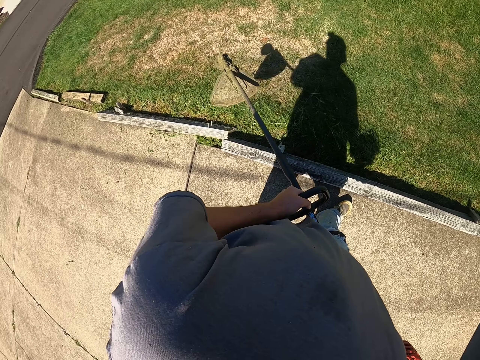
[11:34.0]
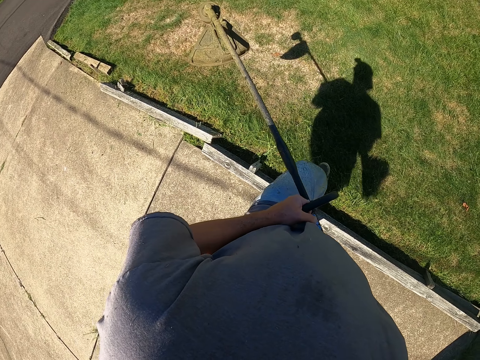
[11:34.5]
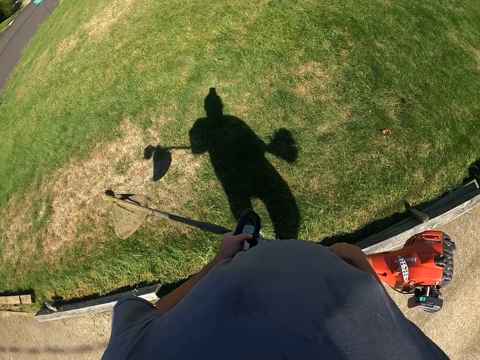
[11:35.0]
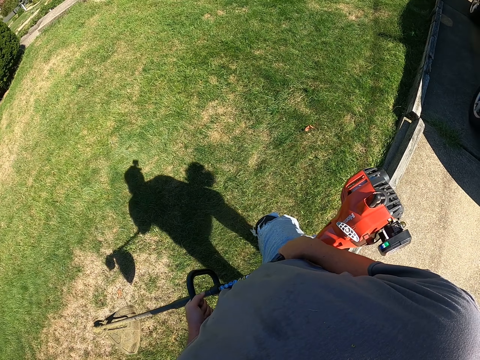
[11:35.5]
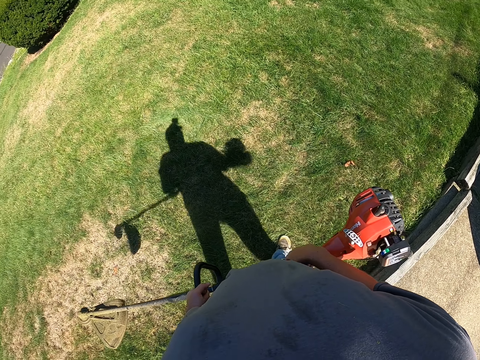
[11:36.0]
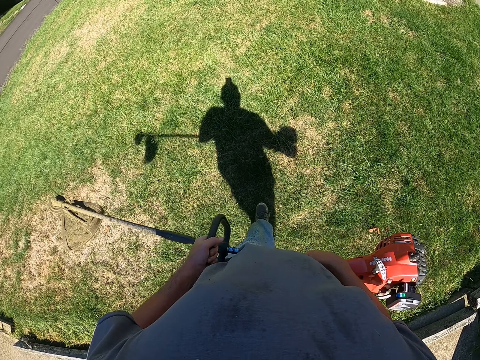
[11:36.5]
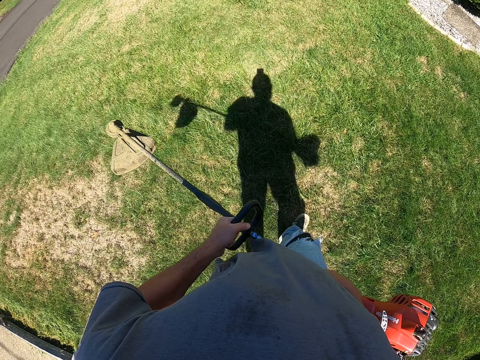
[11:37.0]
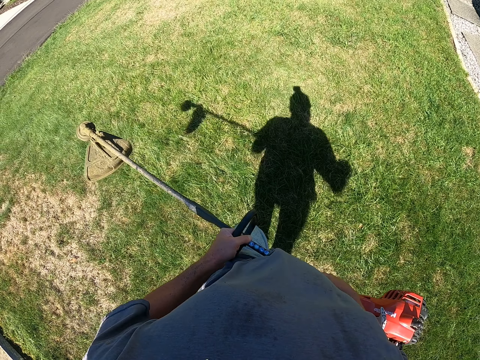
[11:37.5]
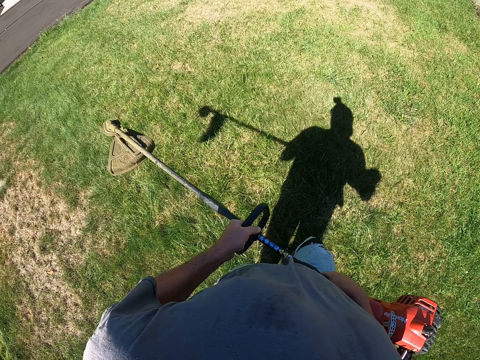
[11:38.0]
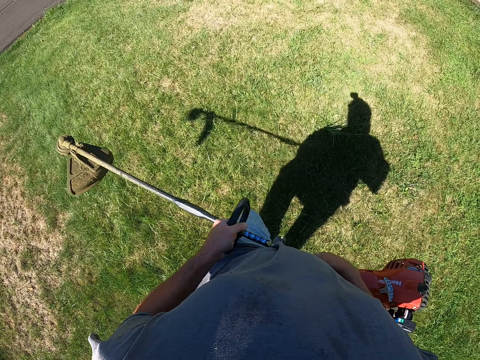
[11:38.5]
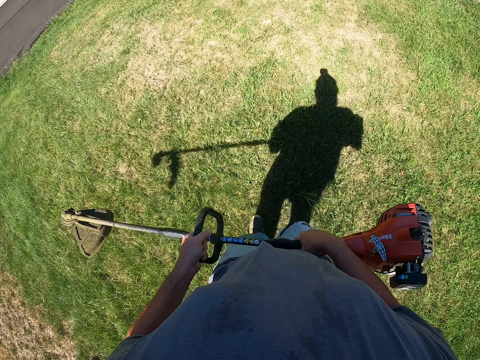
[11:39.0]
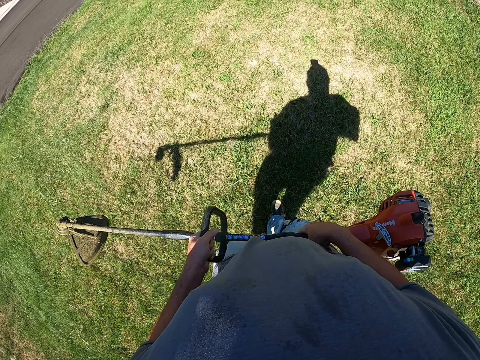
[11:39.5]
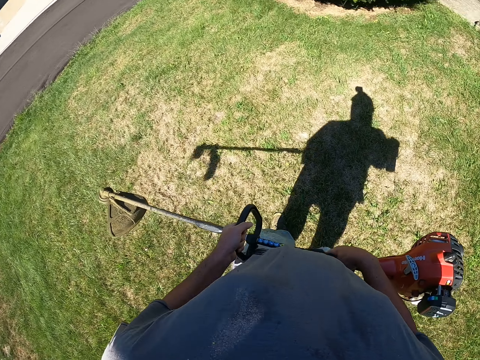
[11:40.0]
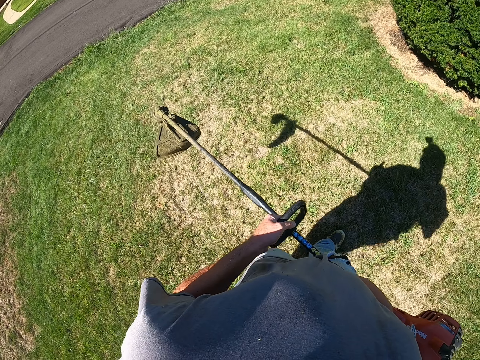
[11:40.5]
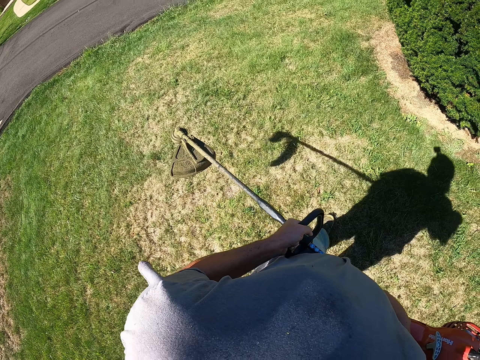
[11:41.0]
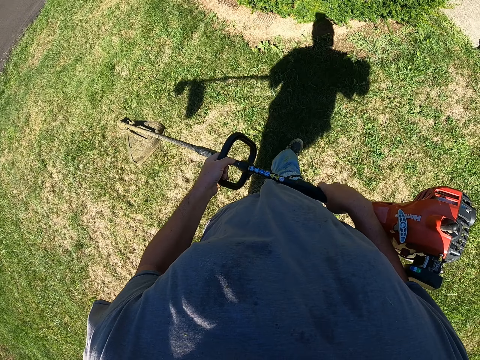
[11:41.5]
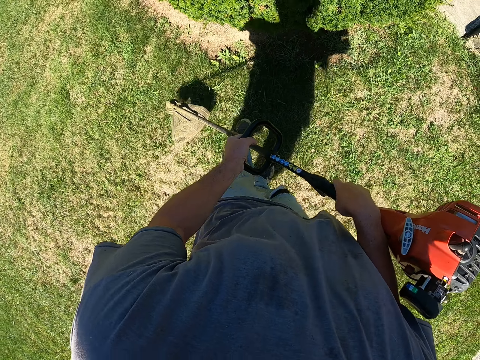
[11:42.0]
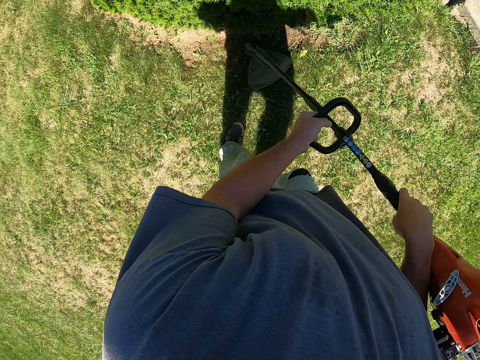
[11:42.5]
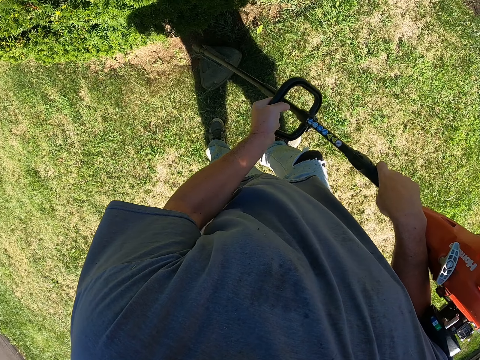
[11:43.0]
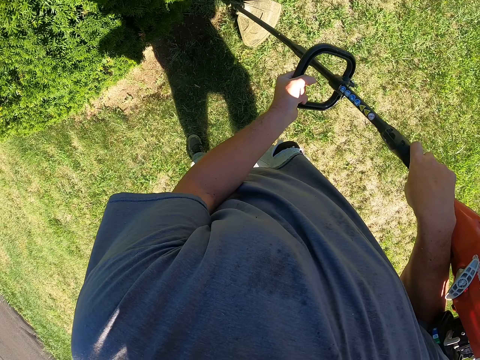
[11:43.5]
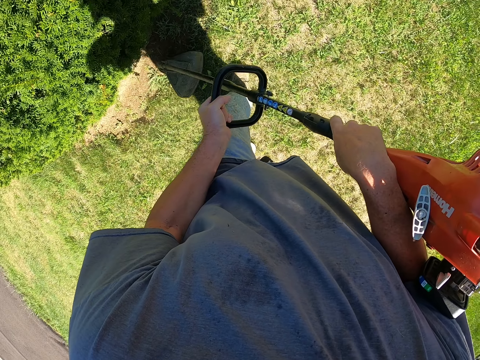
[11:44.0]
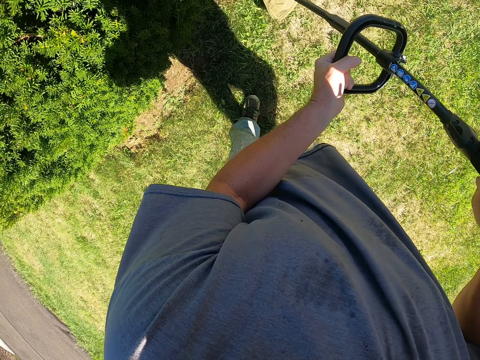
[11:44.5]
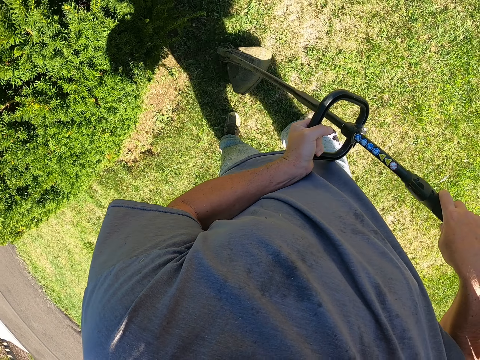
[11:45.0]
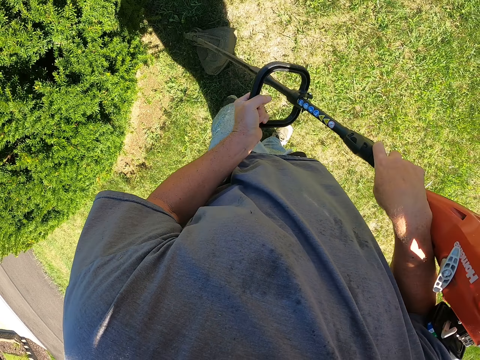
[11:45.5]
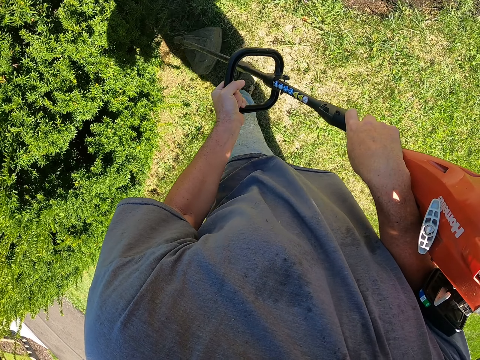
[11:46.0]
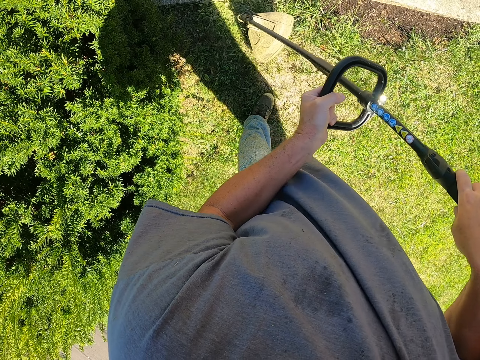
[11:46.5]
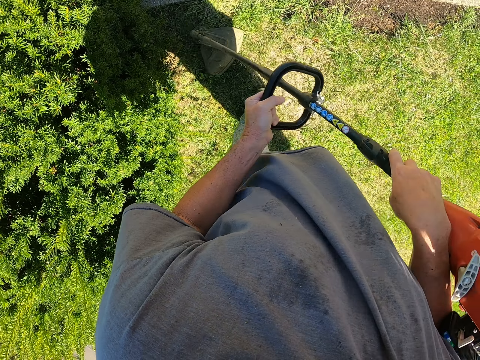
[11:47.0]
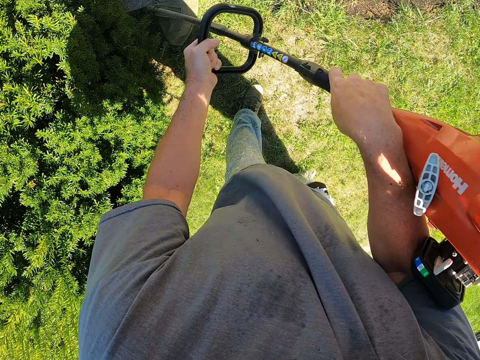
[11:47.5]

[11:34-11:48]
The camera wearer walks around the compound. They cut grass with the grass cutting machine.

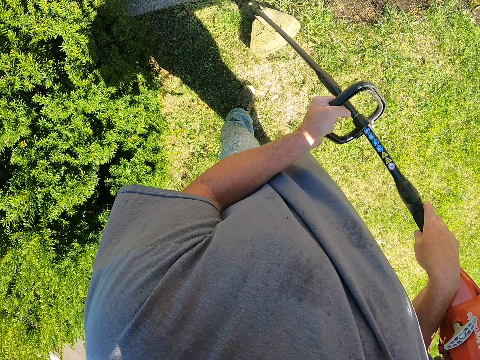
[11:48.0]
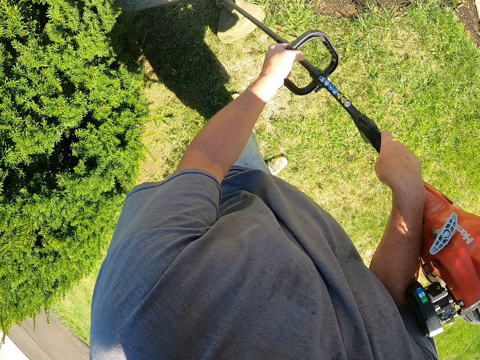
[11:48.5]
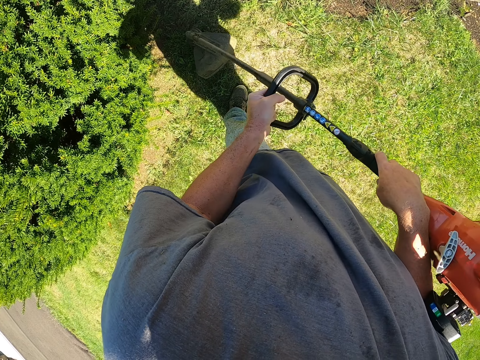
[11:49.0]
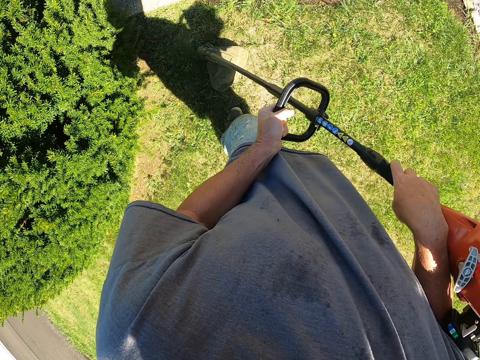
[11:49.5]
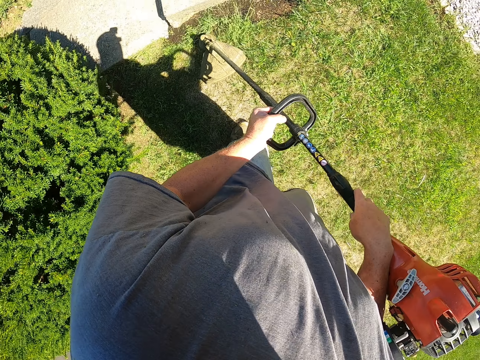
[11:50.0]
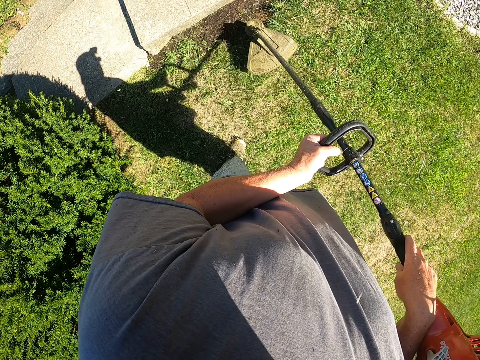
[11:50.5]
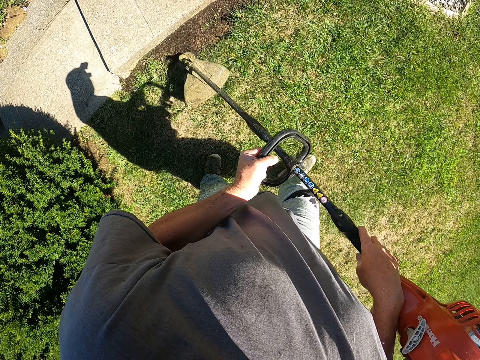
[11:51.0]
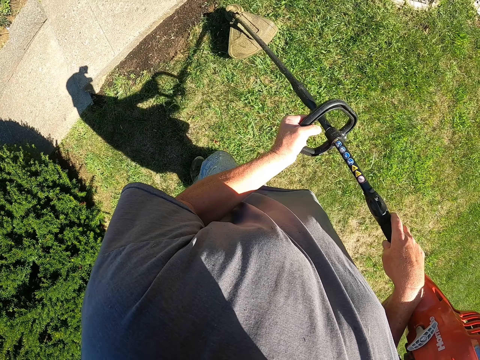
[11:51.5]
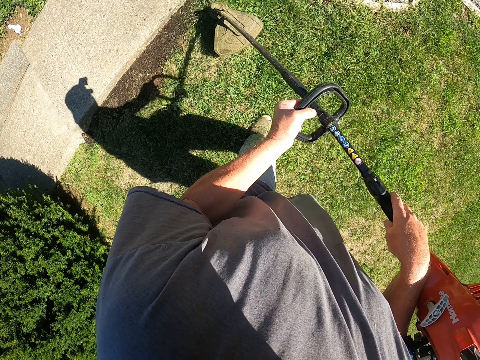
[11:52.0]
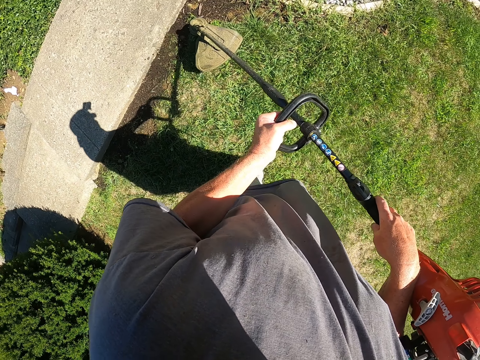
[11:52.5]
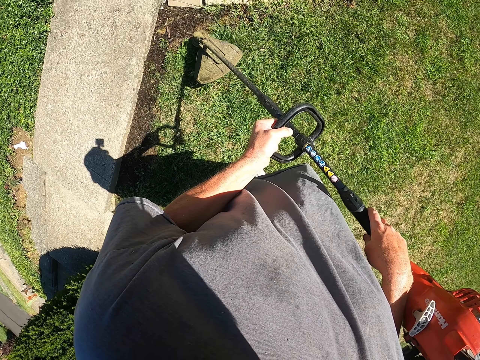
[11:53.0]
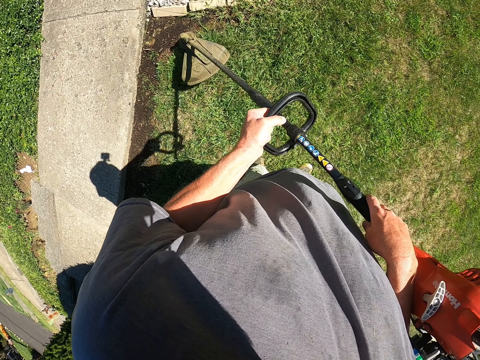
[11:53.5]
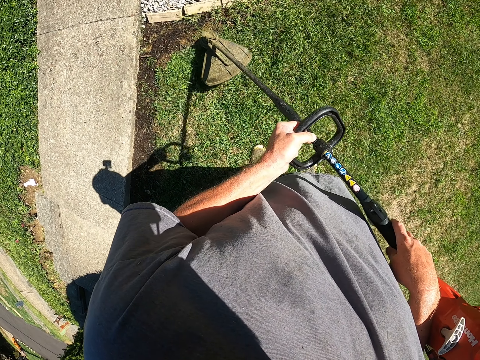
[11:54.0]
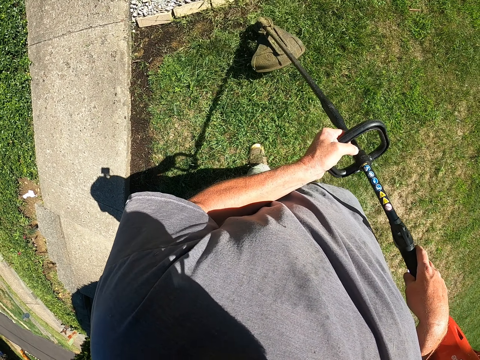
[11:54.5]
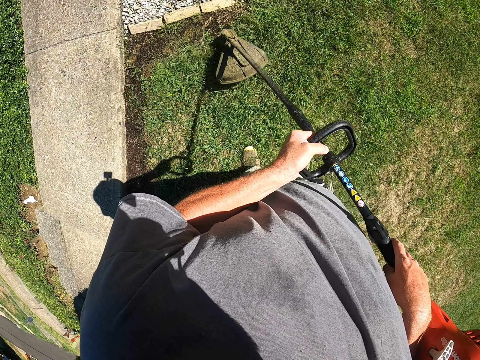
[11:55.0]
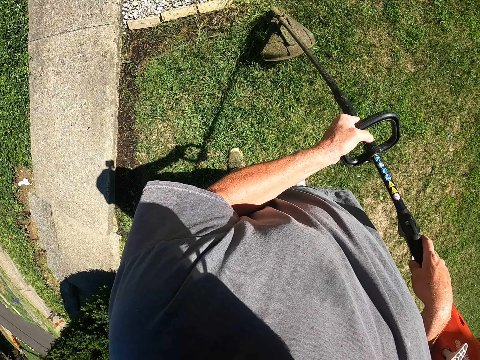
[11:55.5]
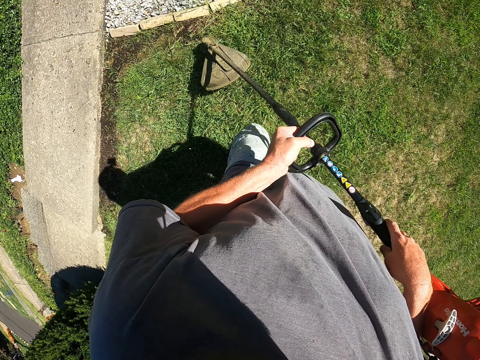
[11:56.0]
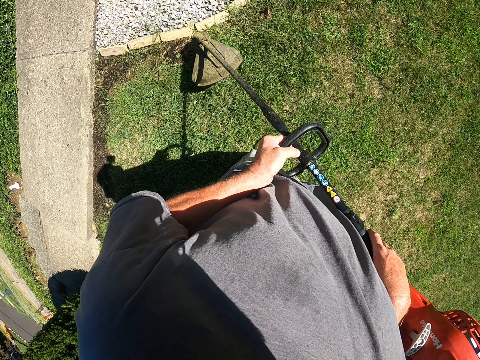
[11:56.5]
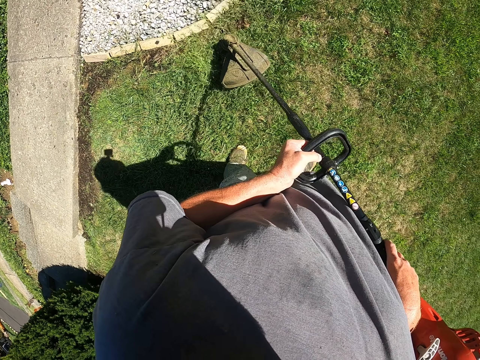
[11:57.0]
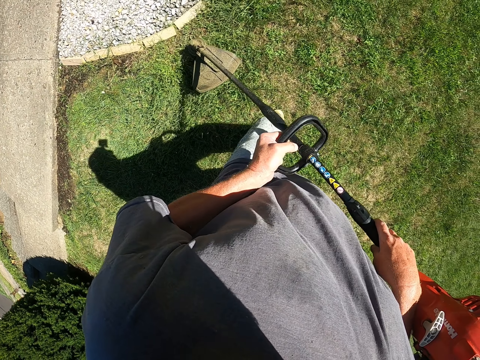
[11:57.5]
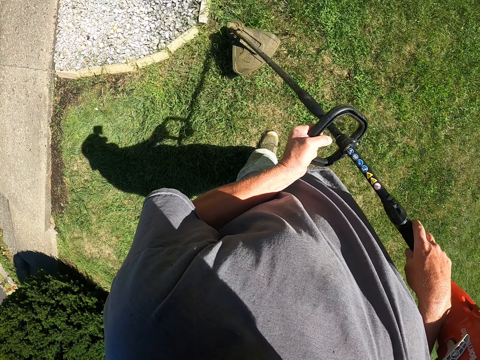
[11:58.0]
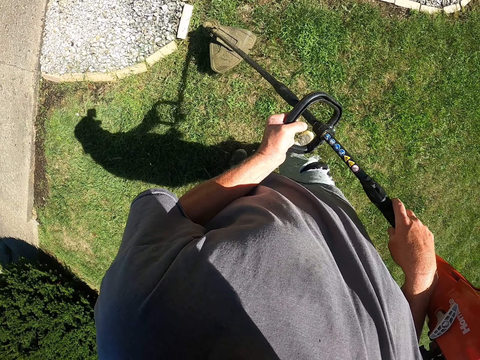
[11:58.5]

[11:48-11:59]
The camera wearer cuts the grass.

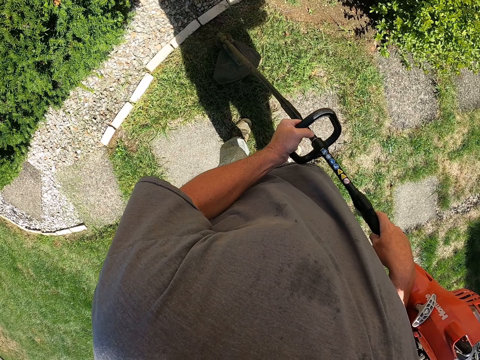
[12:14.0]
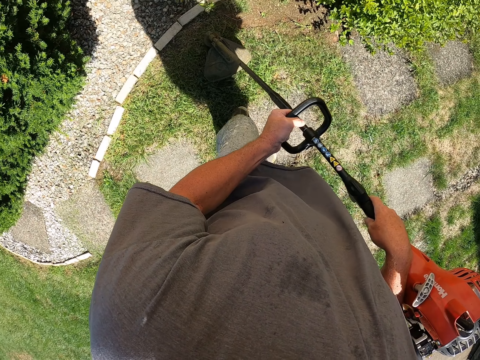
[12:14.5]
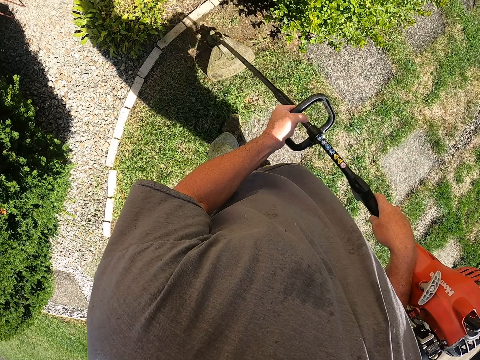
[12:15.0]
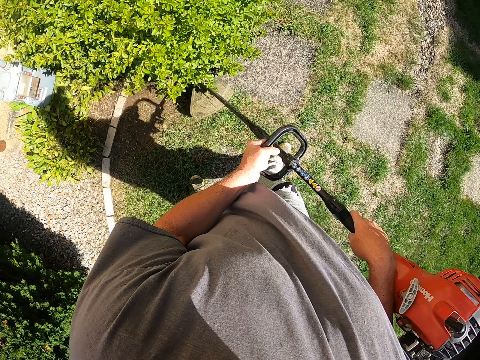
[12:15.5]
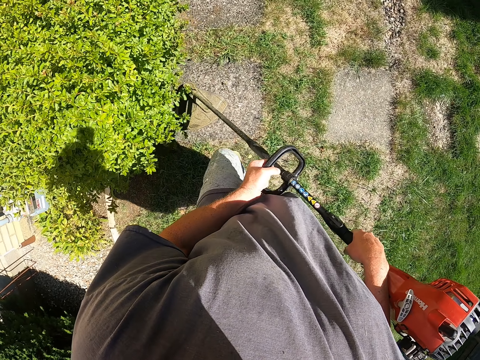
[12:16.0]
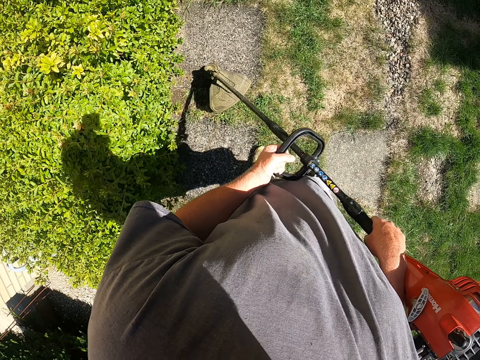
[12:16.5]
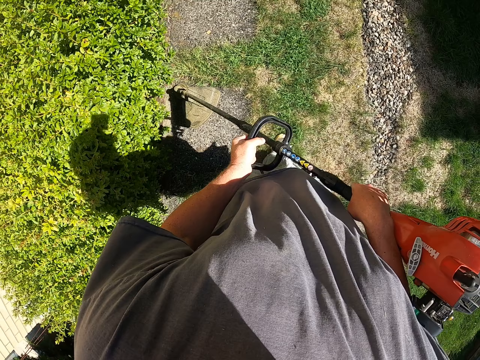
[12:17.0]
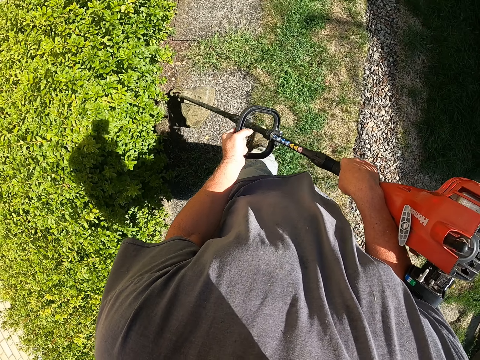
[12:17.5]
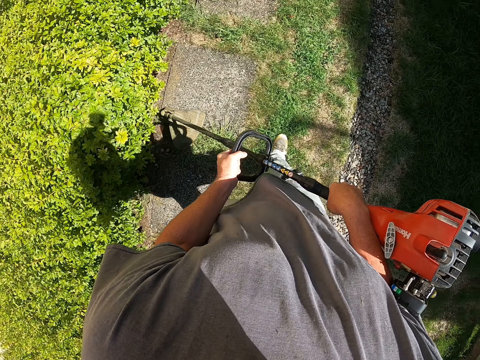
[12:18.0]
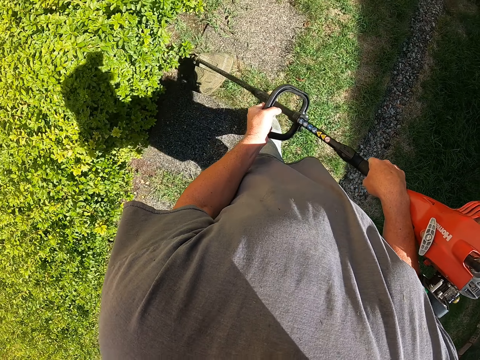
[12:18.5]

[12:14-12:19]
The camera wearer holds the grass cutter machine. They walk around the compound.
